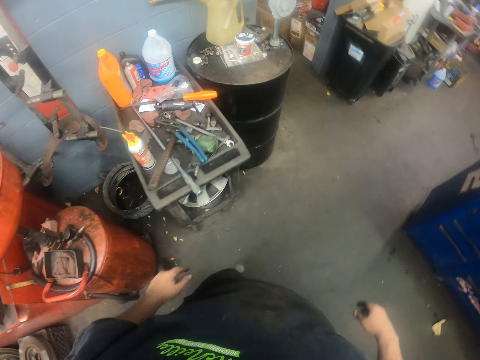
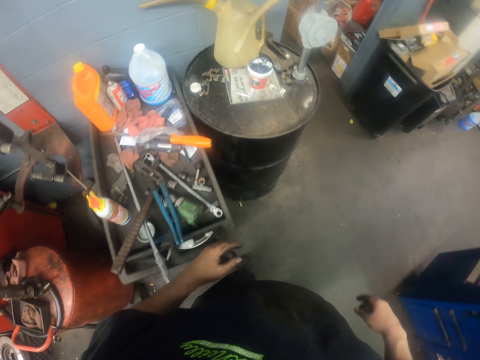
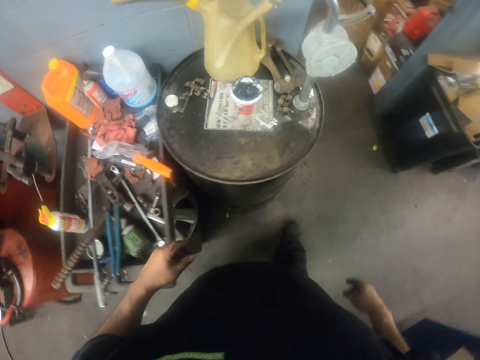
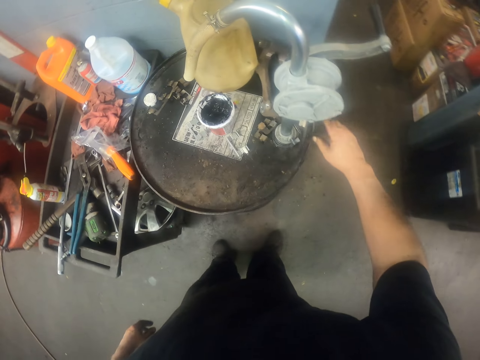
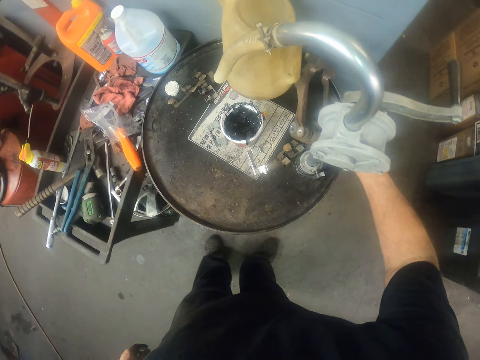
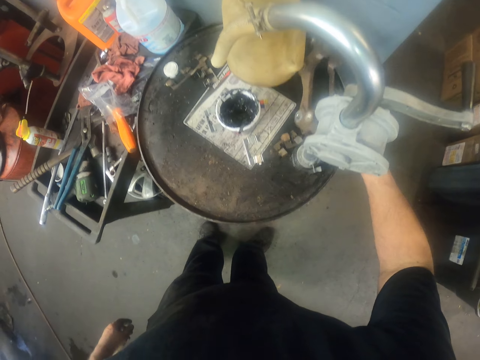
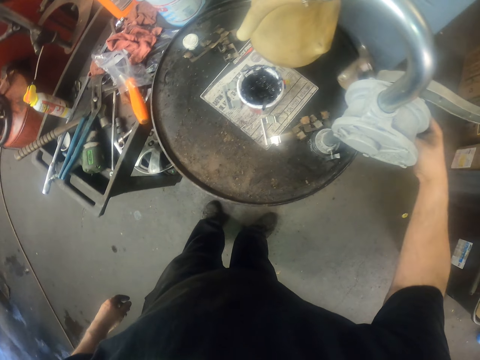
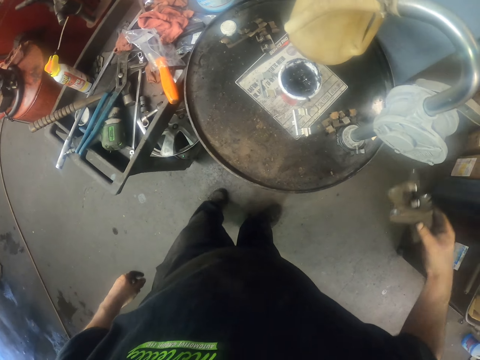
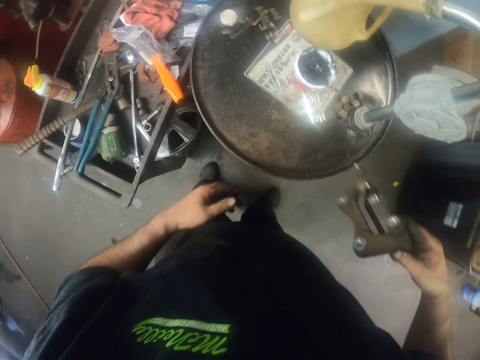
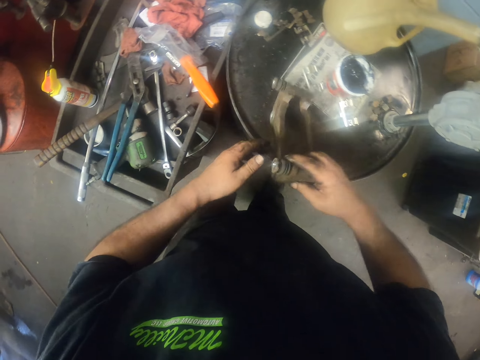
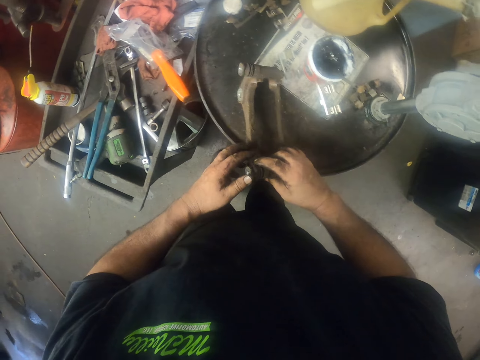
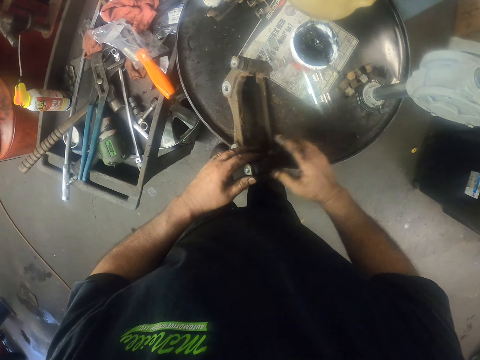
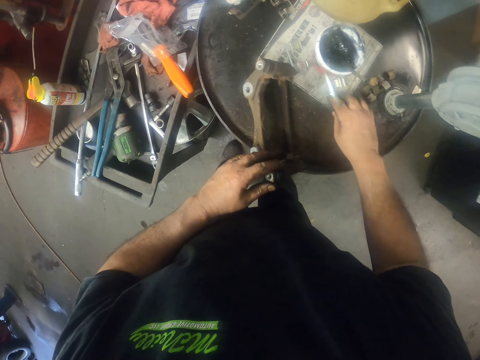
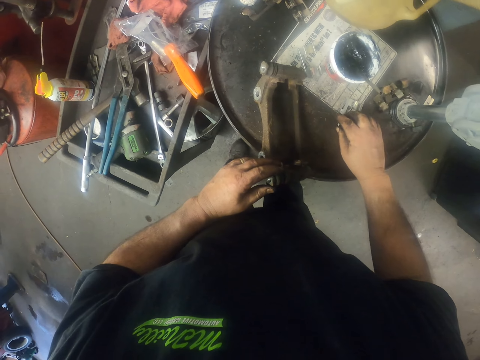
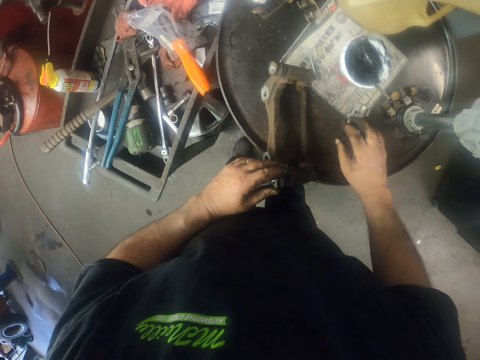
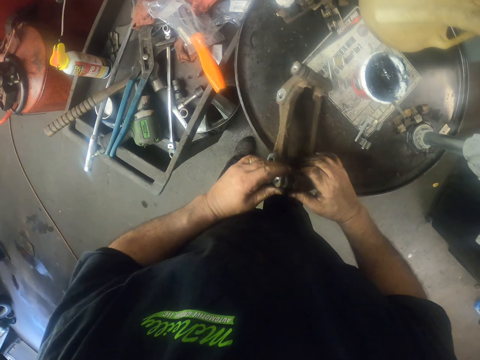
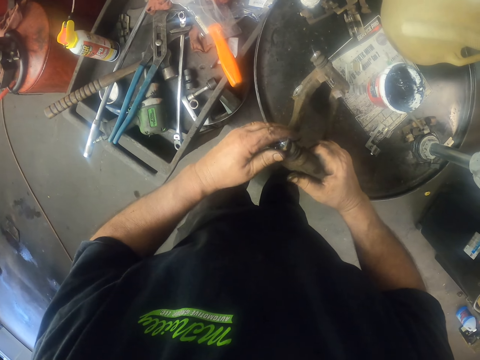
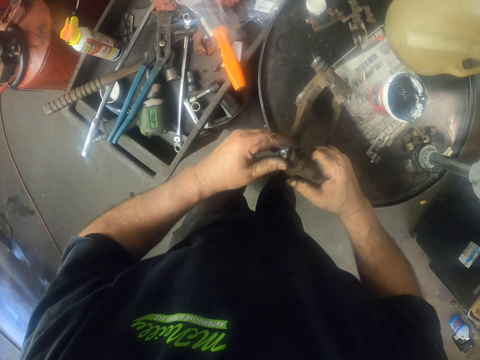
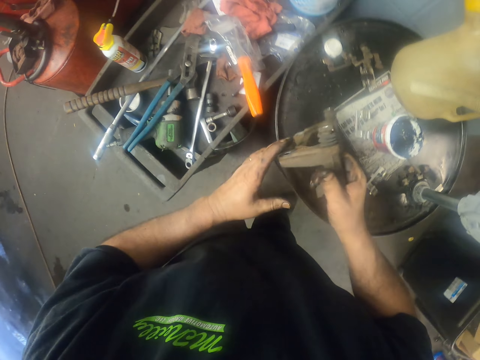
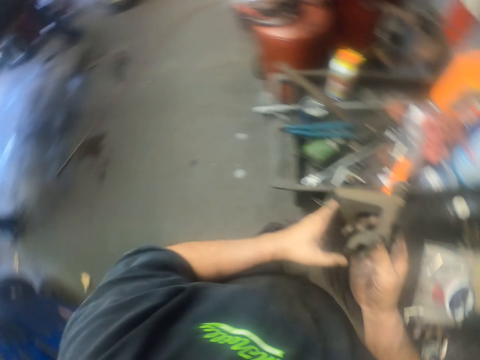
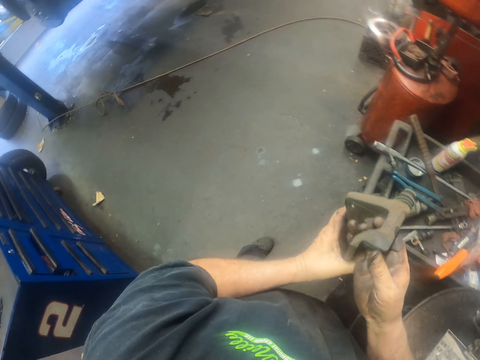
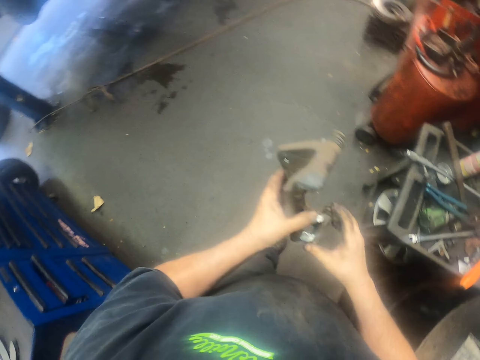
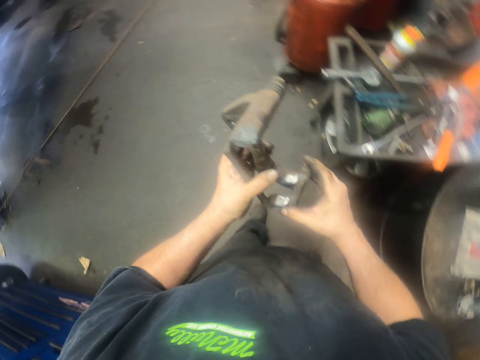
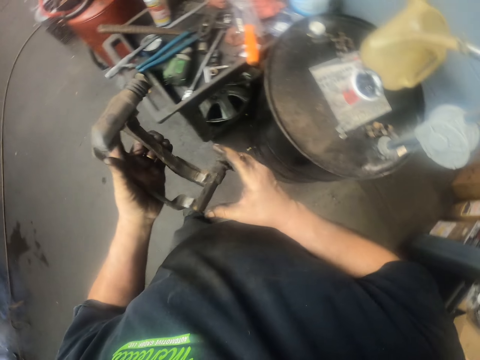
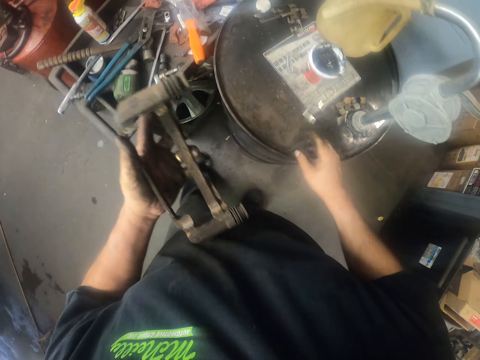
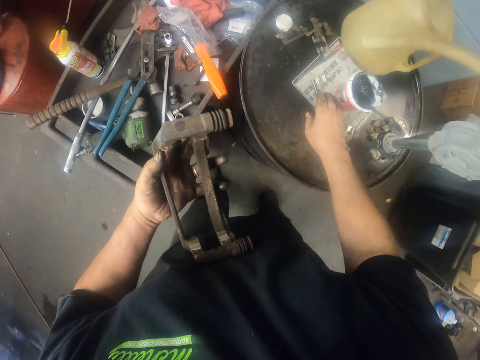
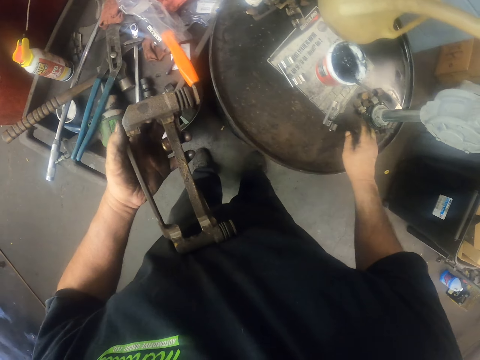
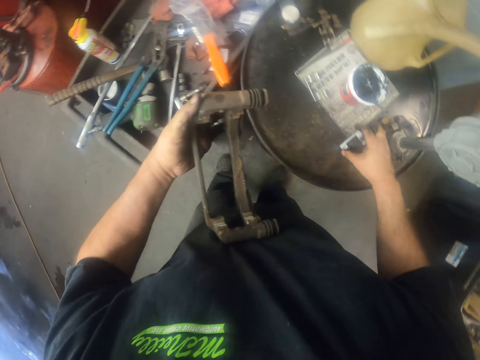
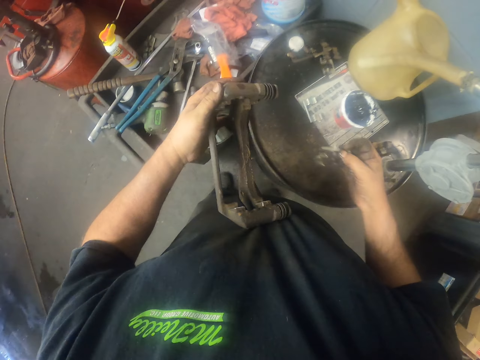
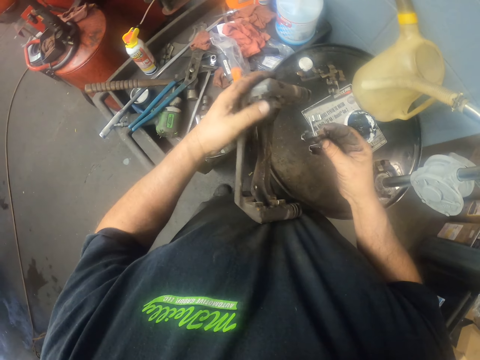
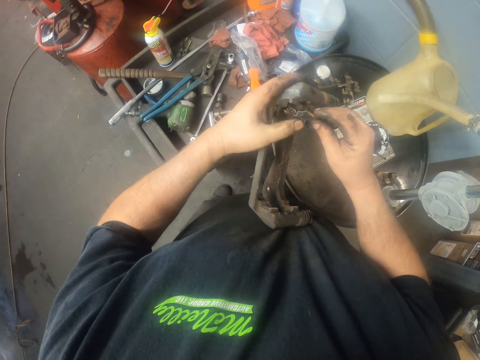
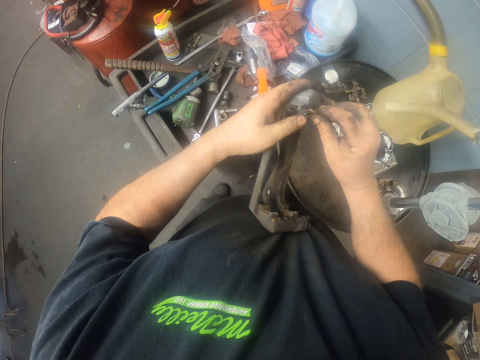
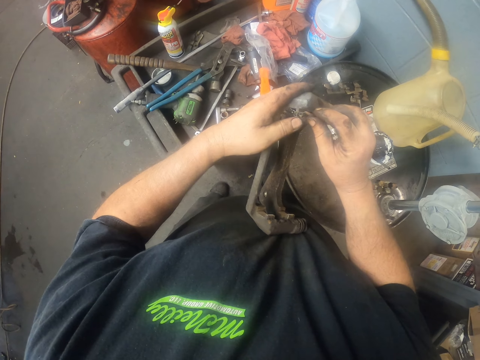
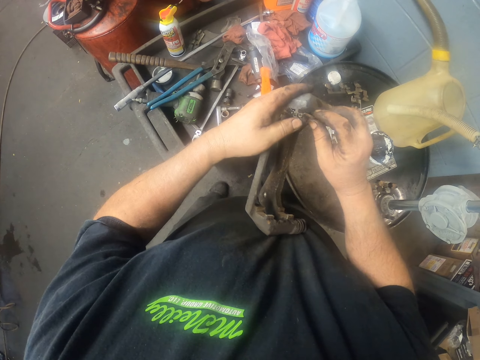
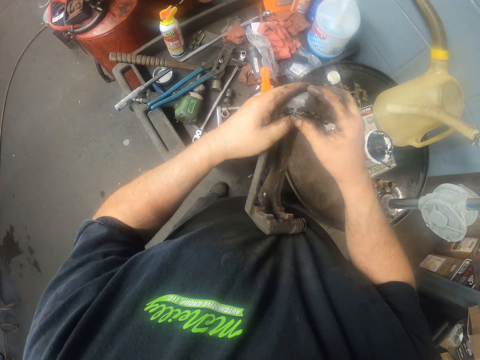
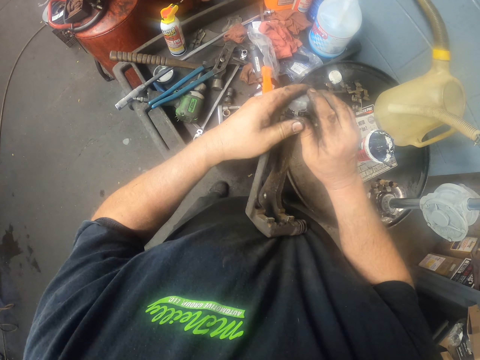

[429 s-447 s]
The camera wearer picks up the brake caliper. They put the brake caliper down. They move a pad retainer. They touch the brake caliper. They adjust the nut of the brake caliper. They carry the brake caliper. They pick up the pad retainer. They walk around. They put the pad retainer on the brake caliper.

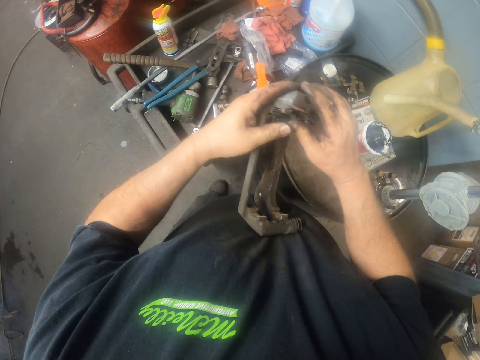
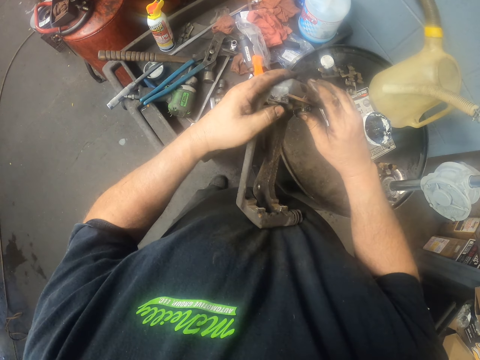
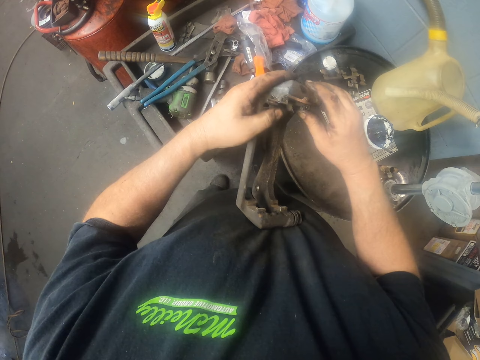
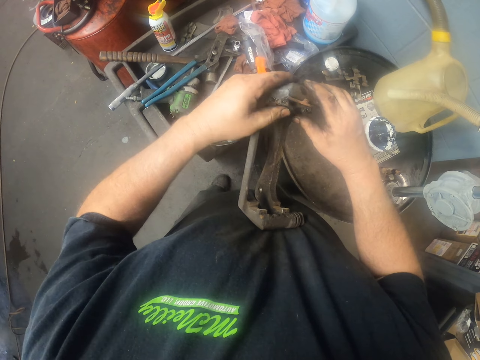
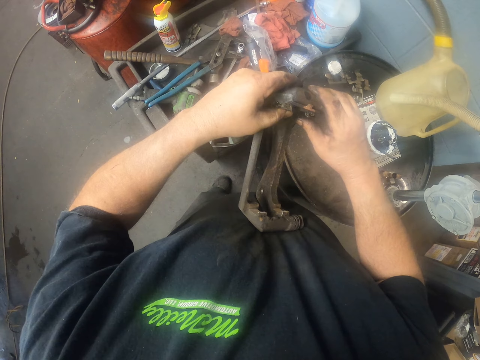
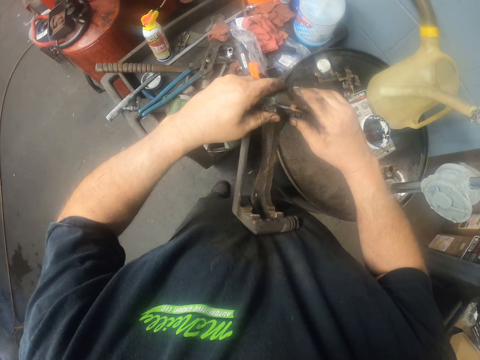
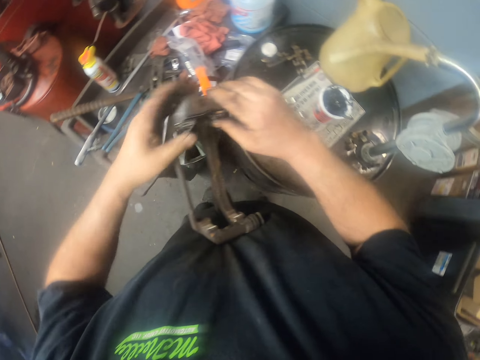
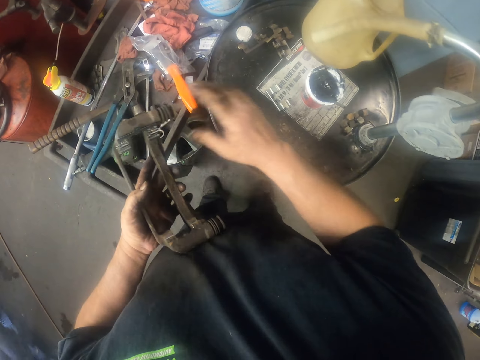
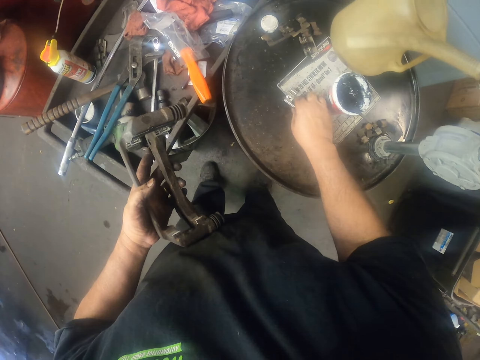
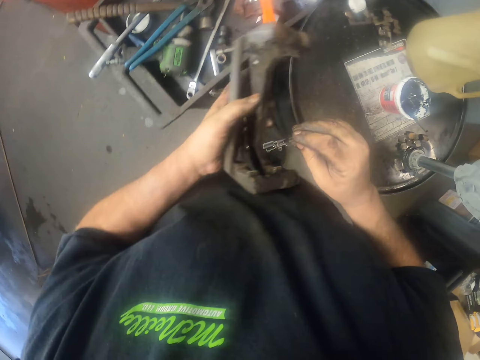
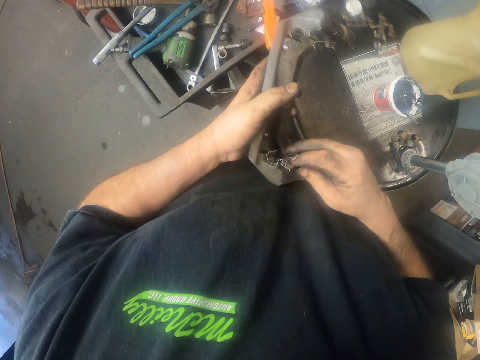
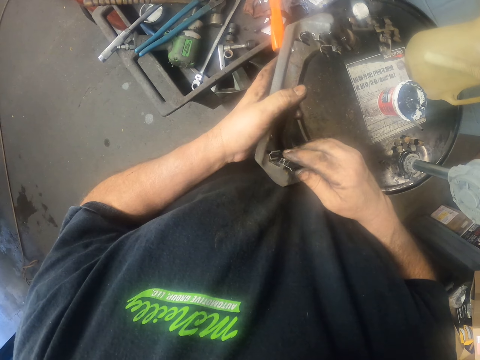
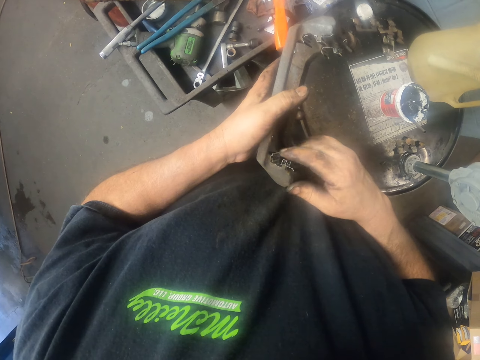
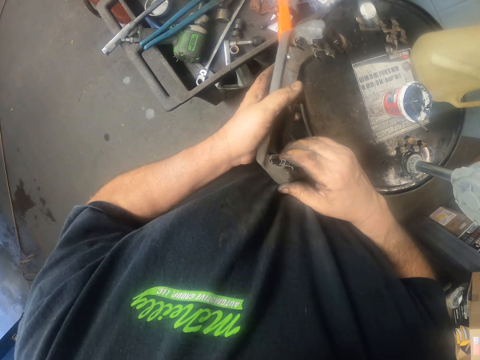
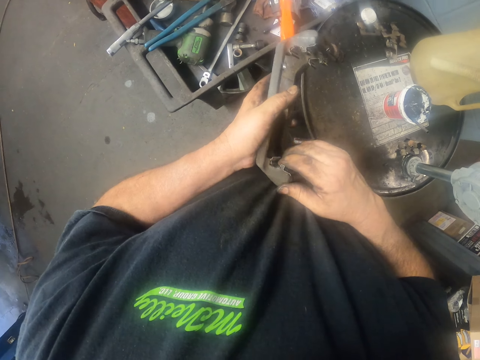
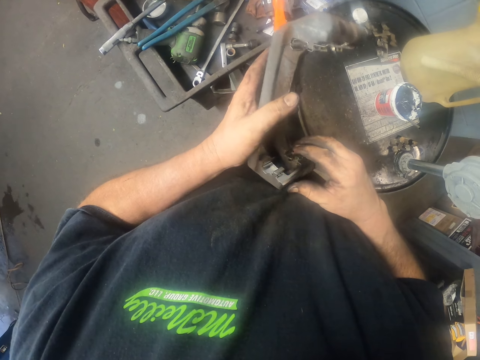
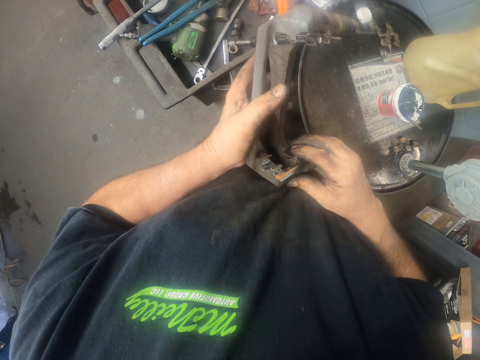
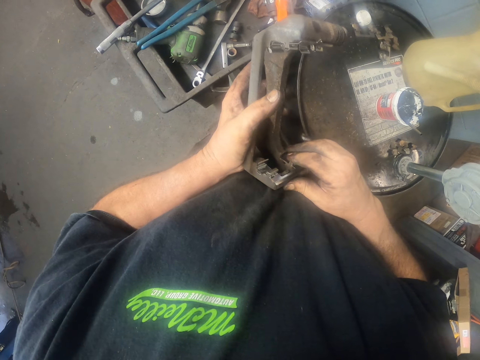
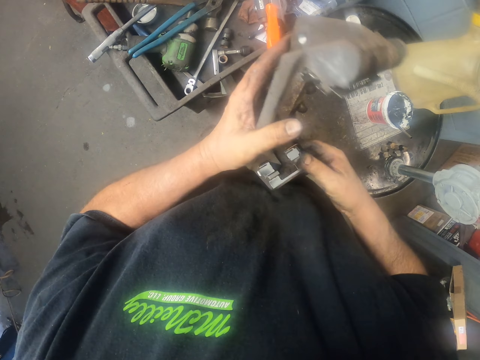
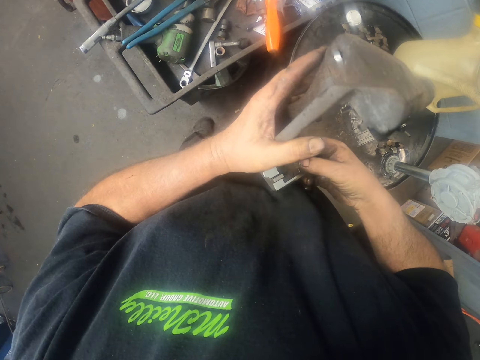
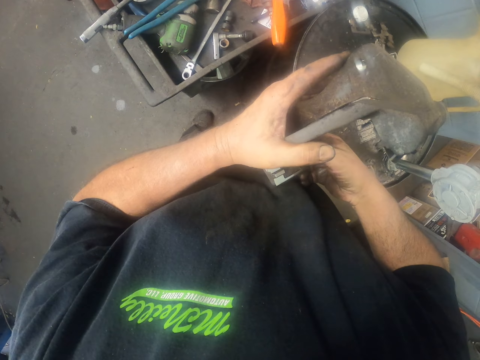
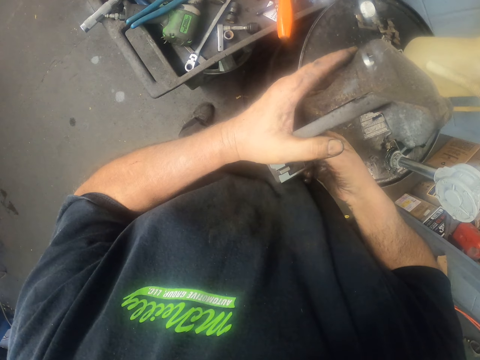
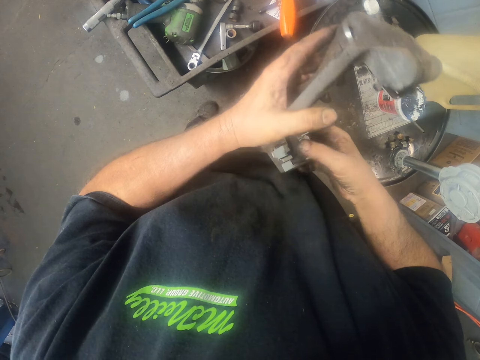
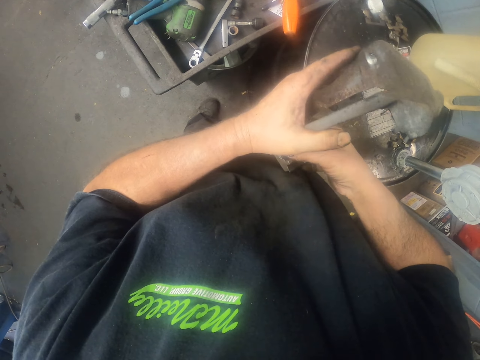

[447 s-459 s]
The camera wearer picks up the pad retainer. They walk around. They put the pad retainer on the brake caliper.
